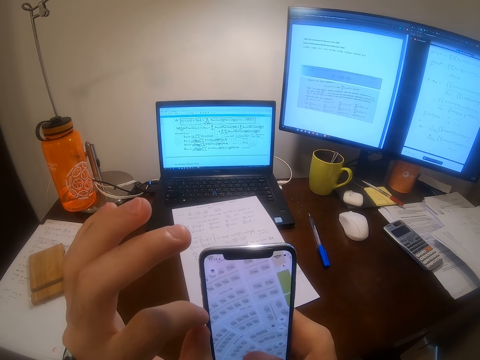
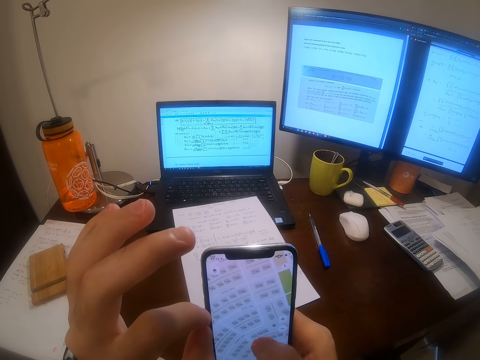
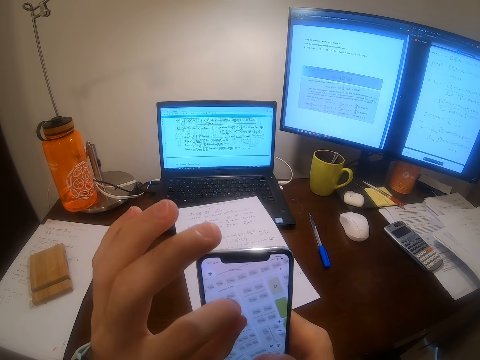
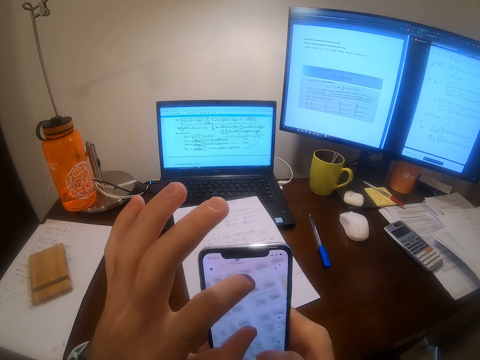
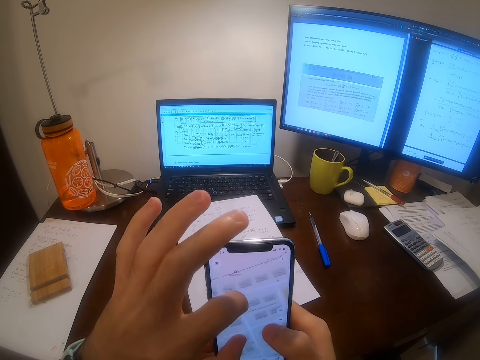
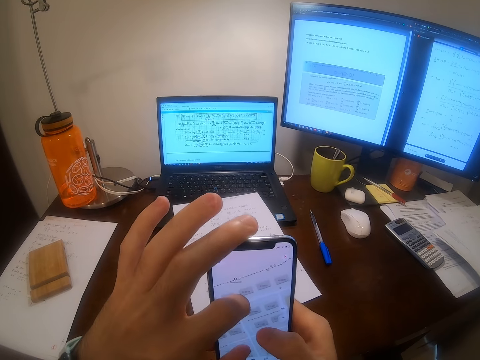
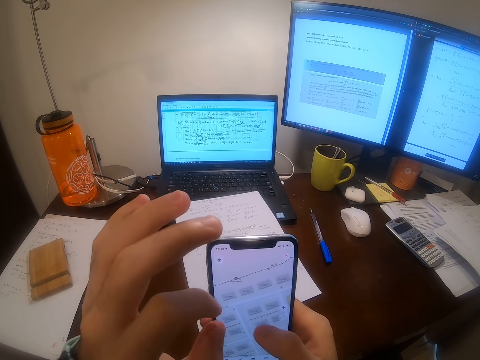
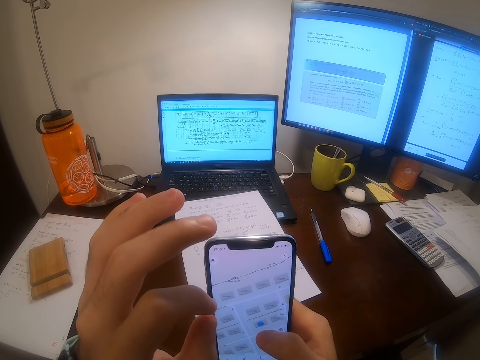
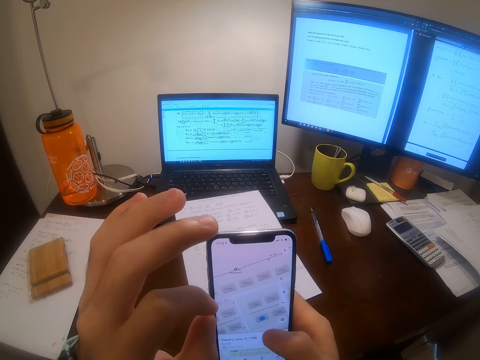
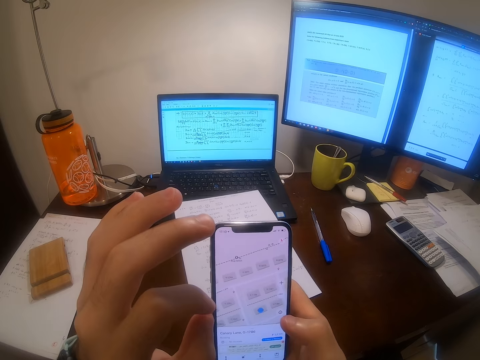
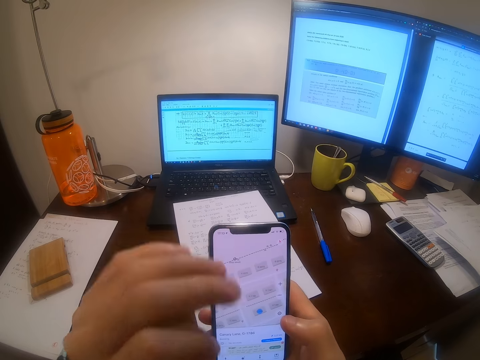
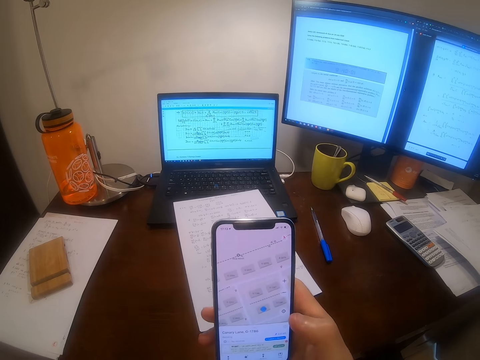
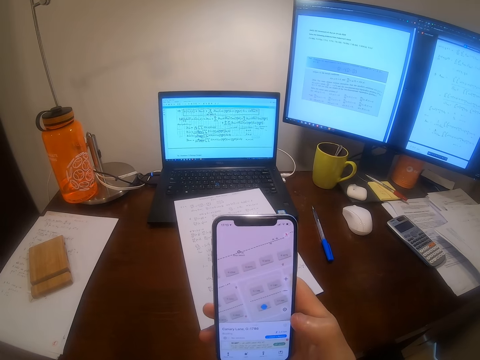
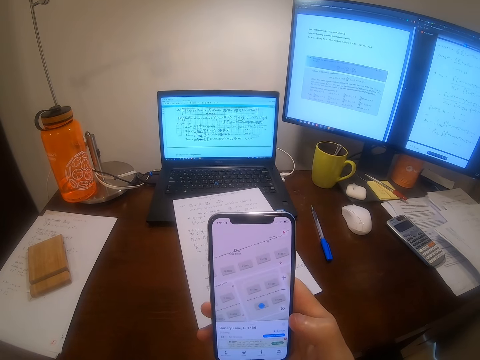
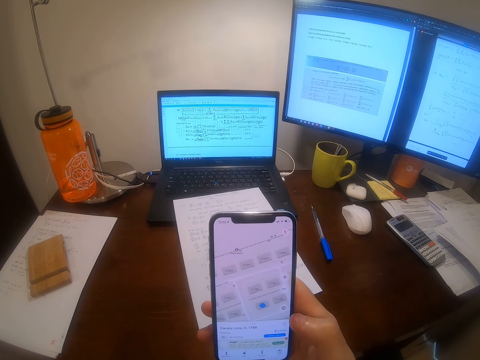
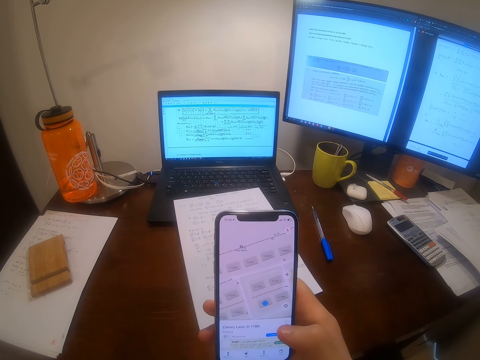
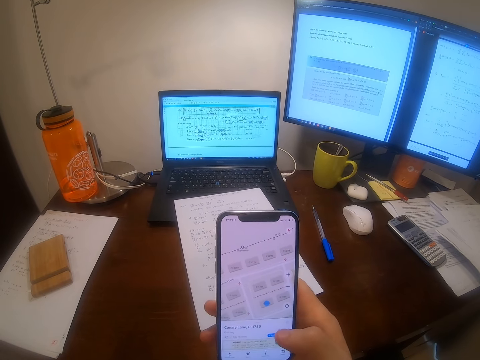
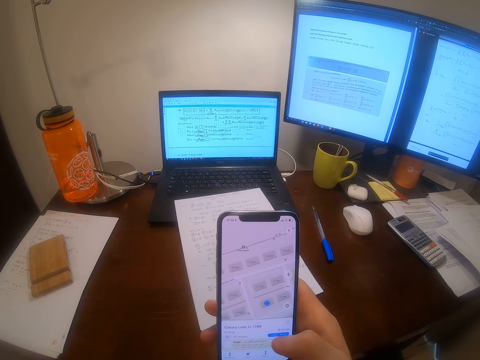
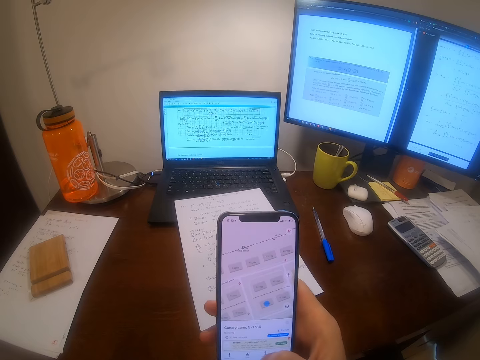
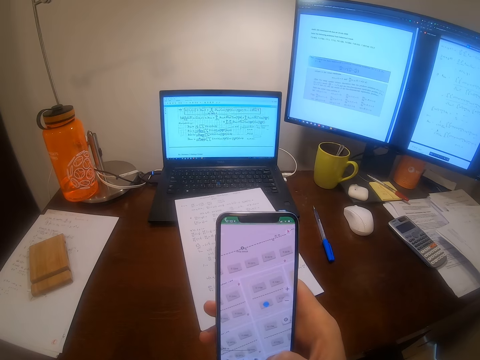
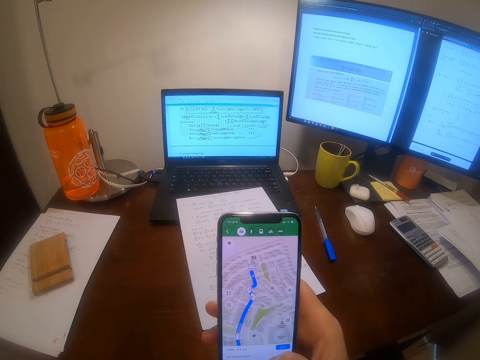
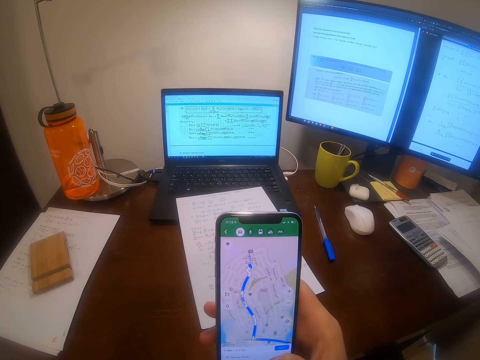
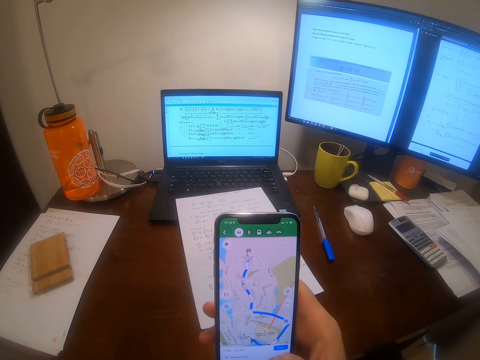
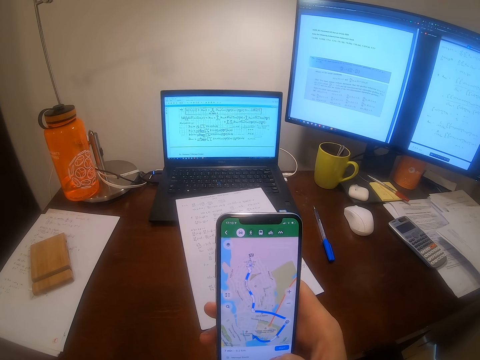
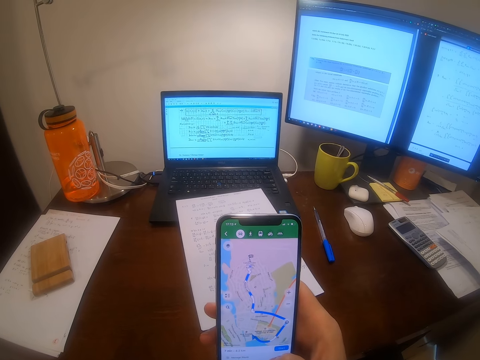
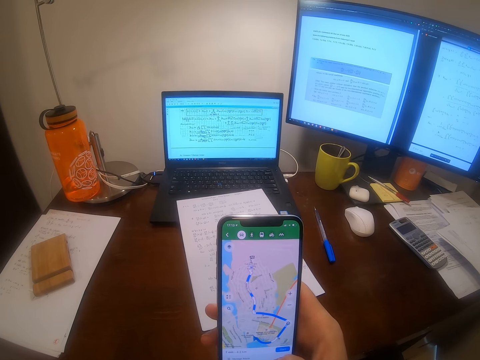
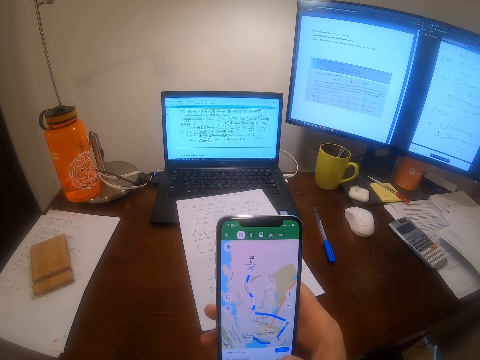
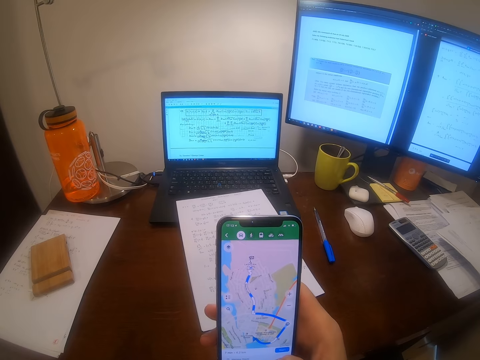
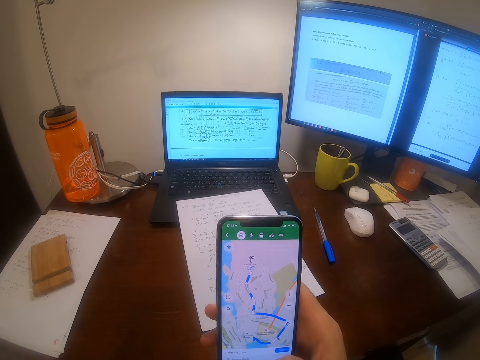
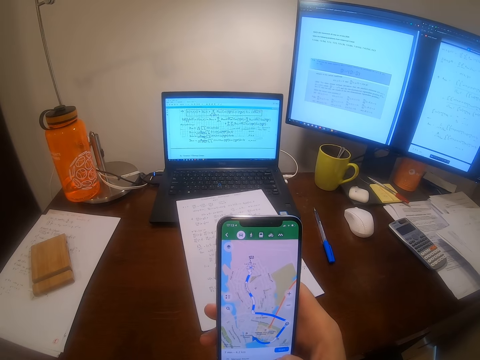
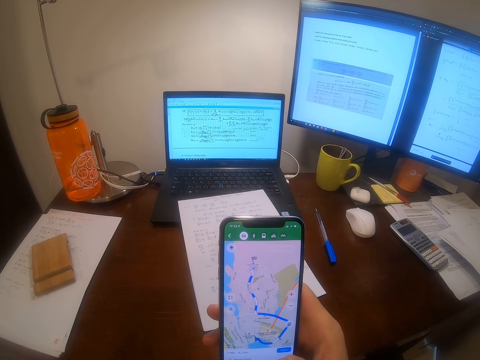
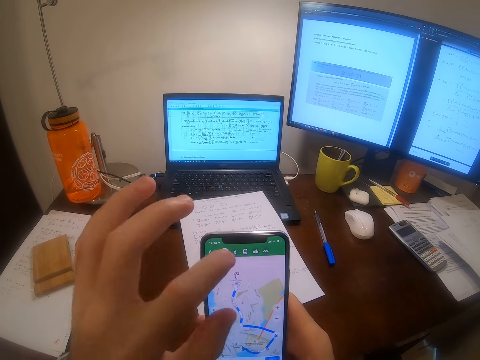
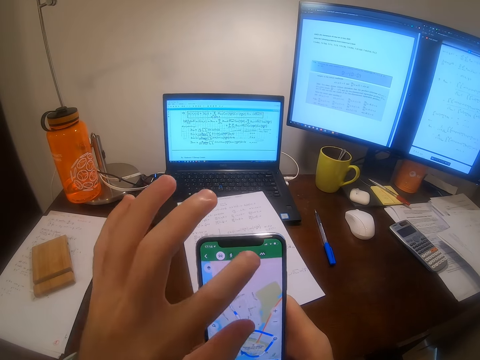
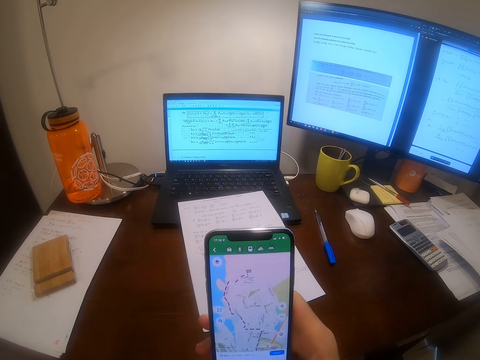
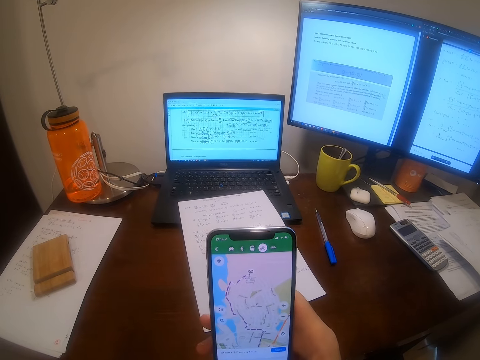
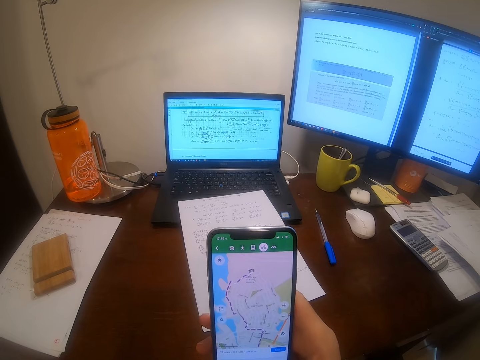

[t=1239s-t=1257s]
The camera wearer scrolls his phone. He looks at his phone. He scrolls his phone. He looks at his phone. He touches his phone.

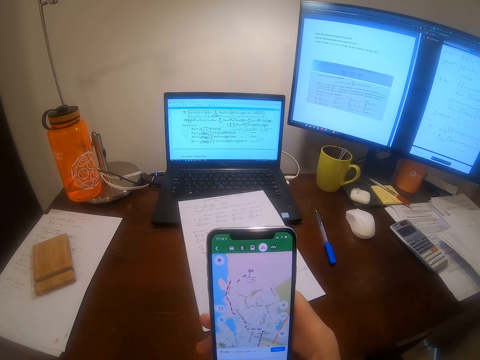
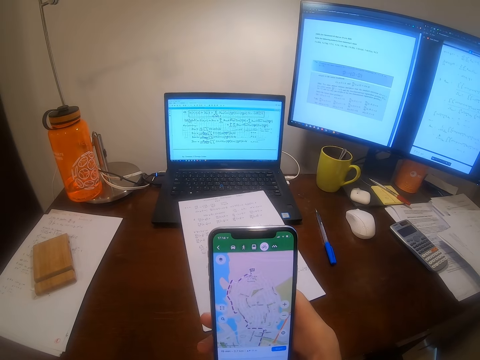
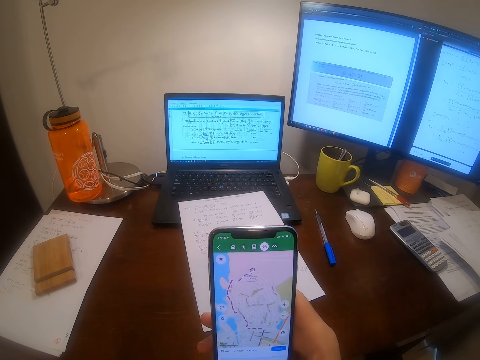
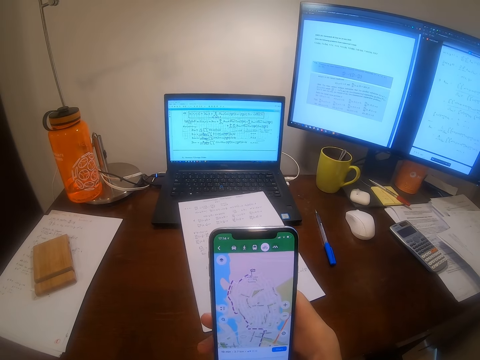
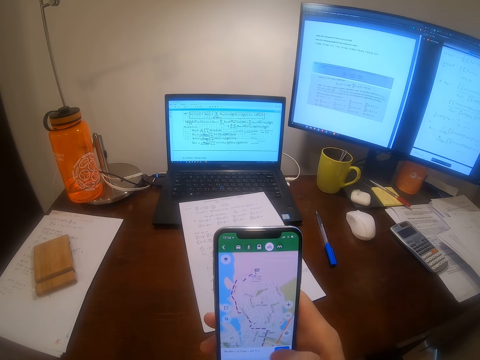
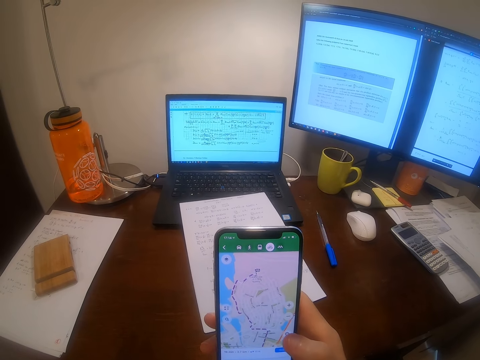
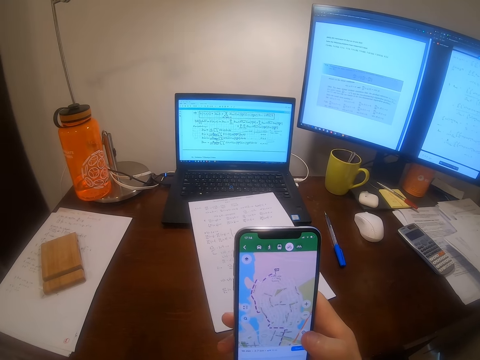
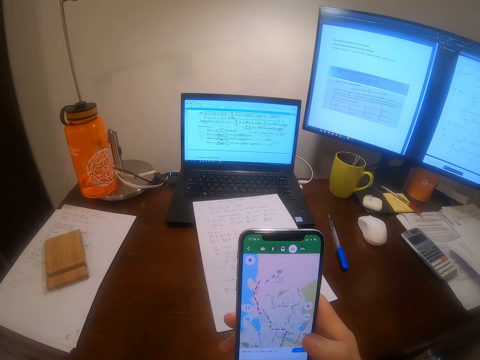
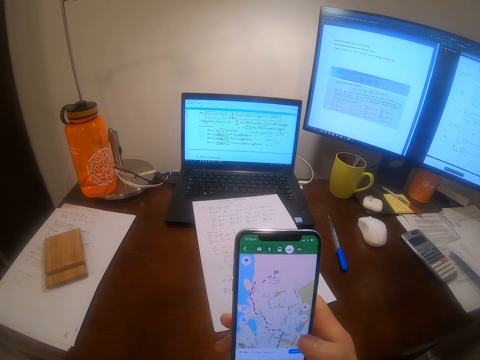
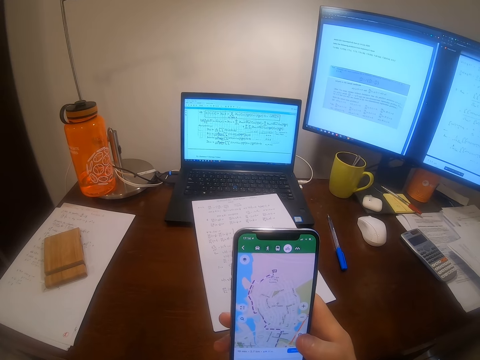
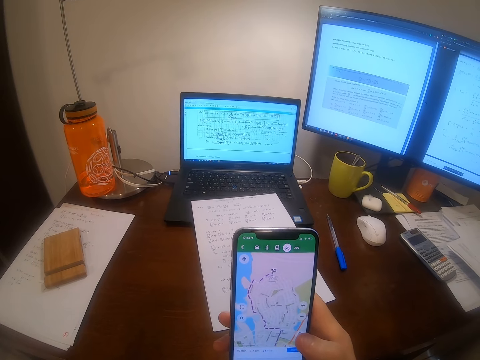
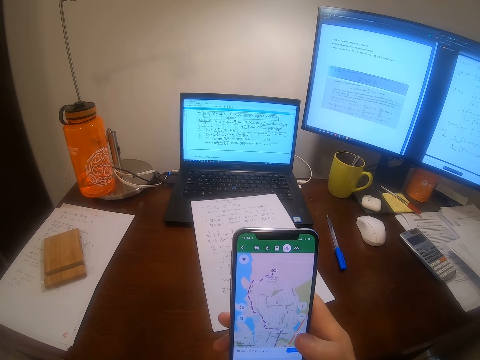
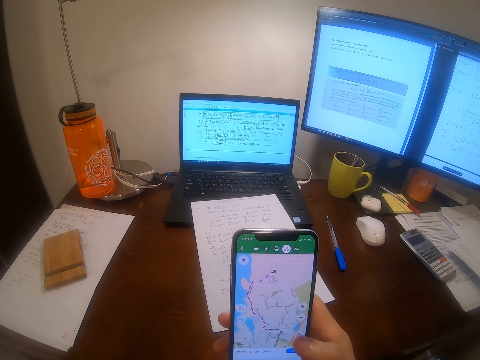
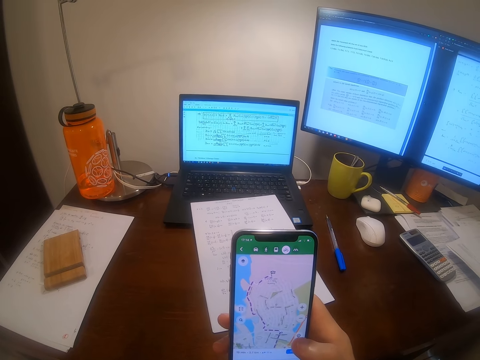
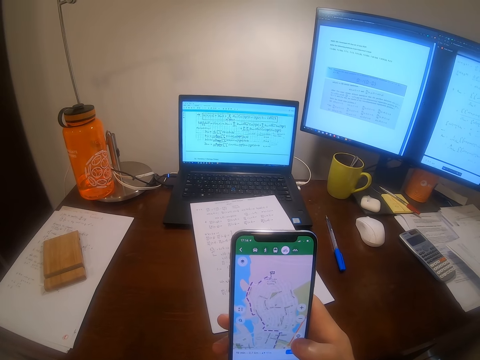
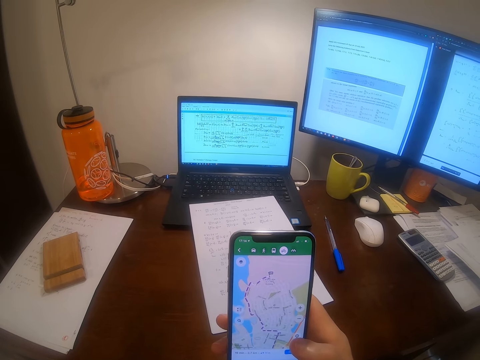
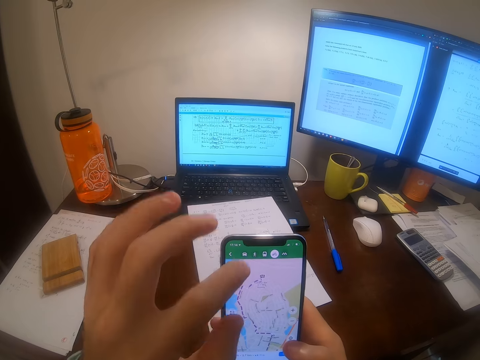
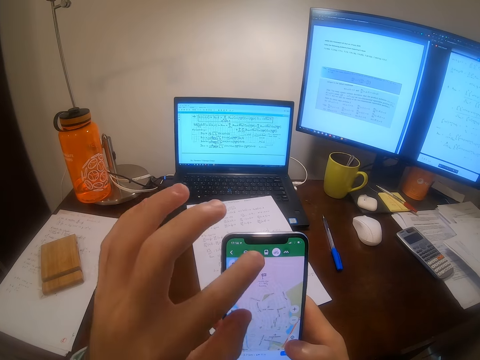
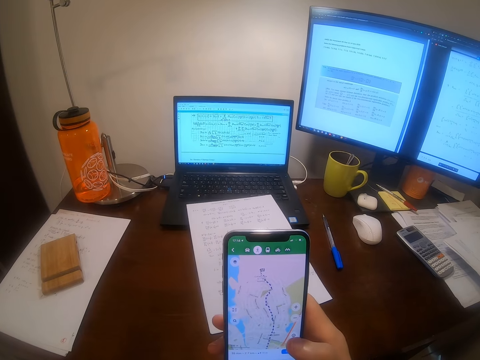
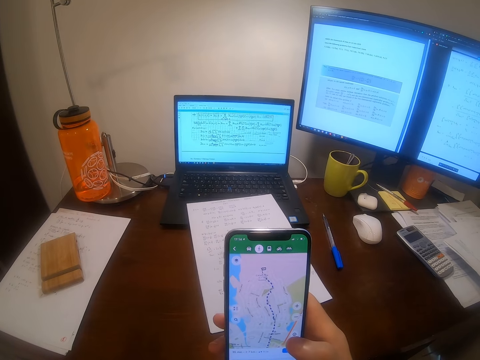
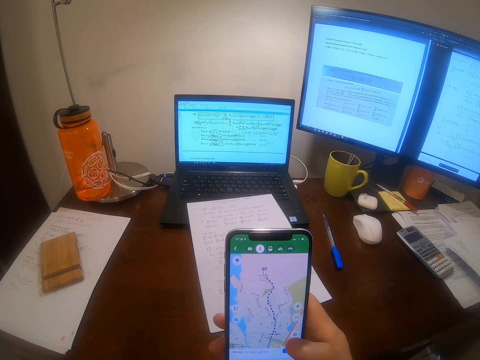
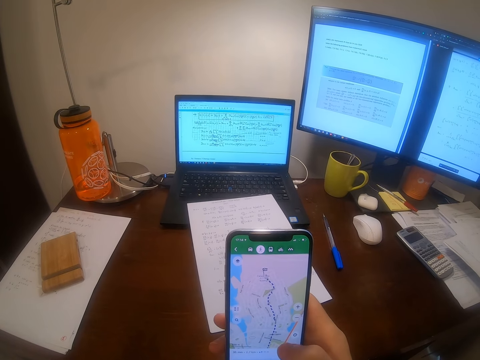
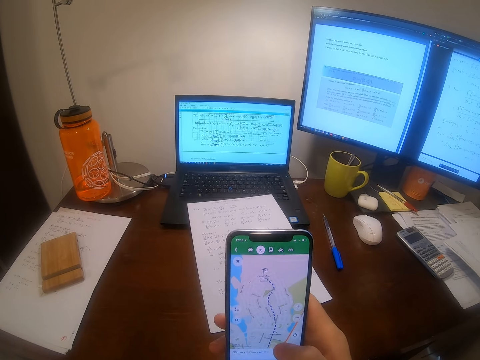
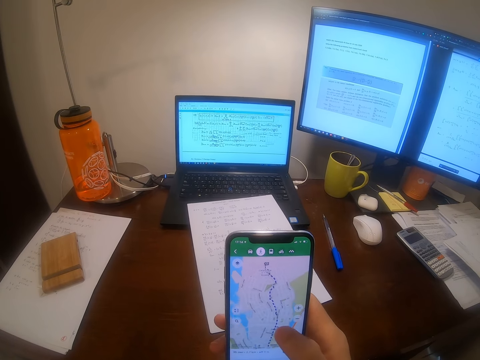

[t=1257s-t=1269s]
The camera wearer looks at his phone. He touches his phone's screen. He looks at his phone.
